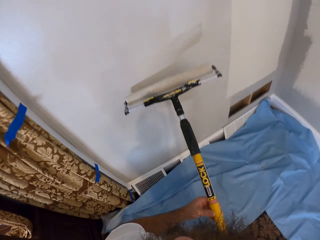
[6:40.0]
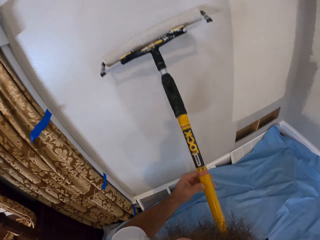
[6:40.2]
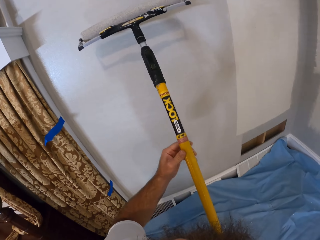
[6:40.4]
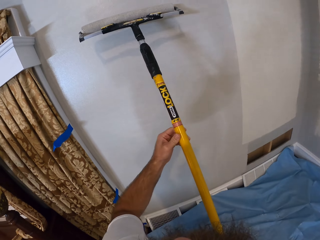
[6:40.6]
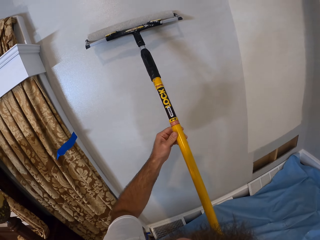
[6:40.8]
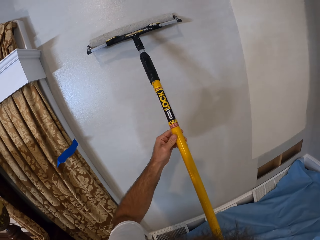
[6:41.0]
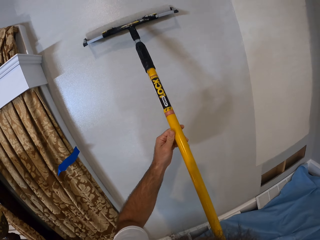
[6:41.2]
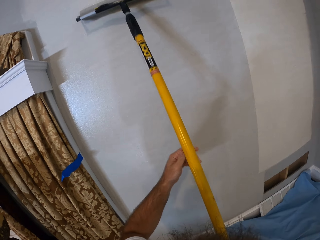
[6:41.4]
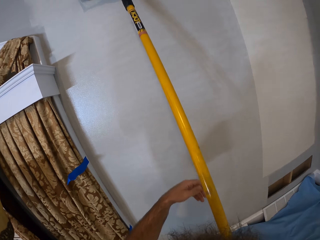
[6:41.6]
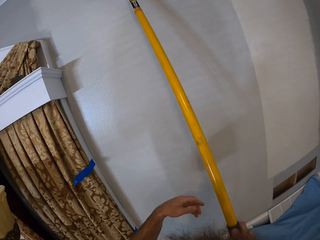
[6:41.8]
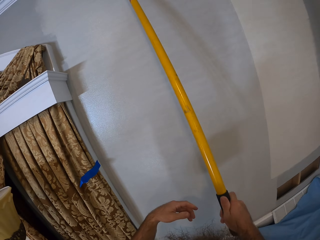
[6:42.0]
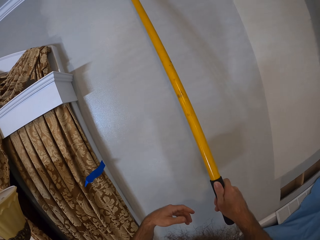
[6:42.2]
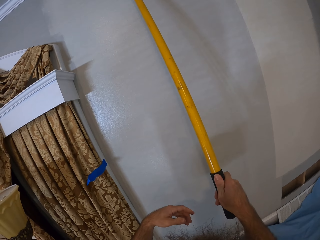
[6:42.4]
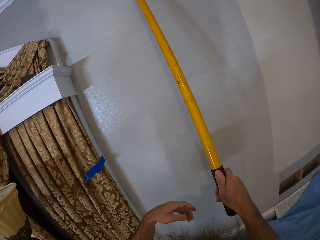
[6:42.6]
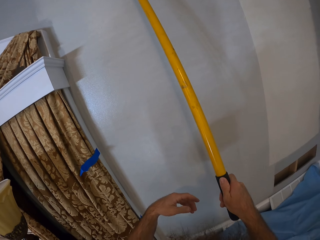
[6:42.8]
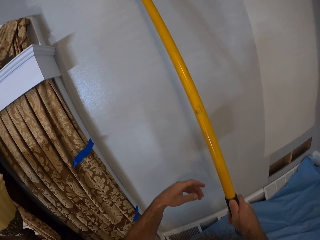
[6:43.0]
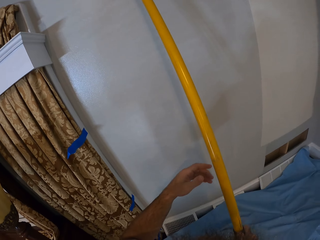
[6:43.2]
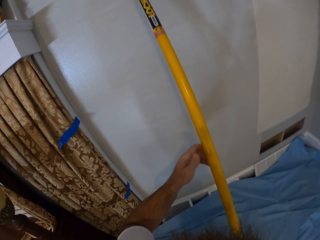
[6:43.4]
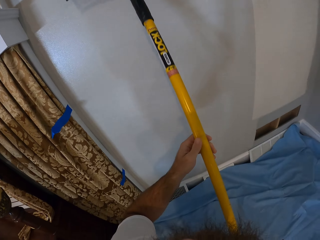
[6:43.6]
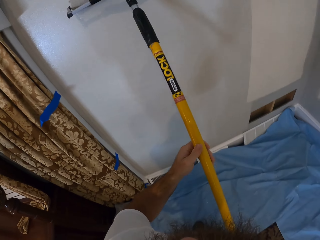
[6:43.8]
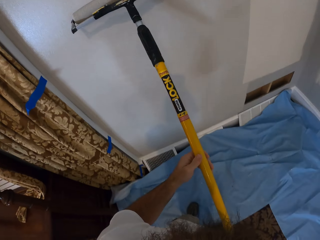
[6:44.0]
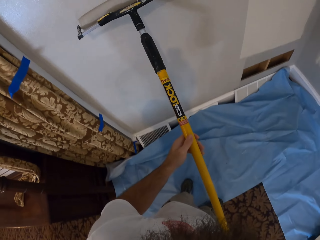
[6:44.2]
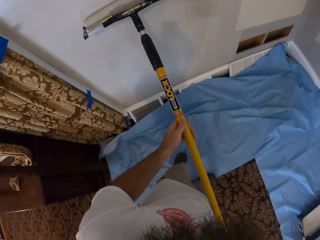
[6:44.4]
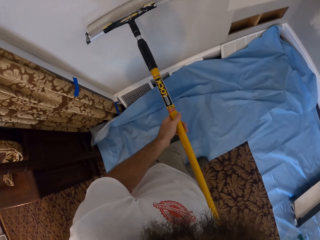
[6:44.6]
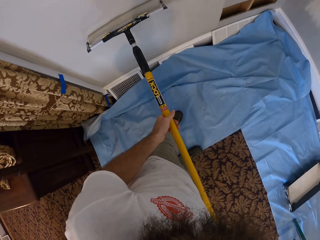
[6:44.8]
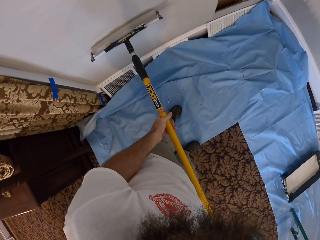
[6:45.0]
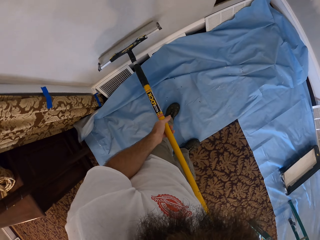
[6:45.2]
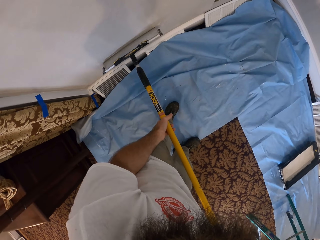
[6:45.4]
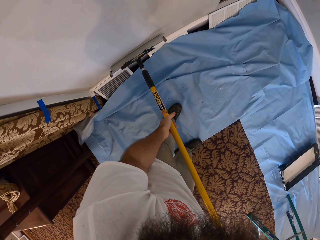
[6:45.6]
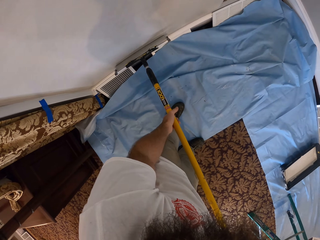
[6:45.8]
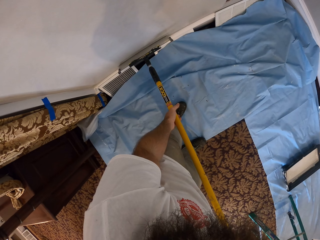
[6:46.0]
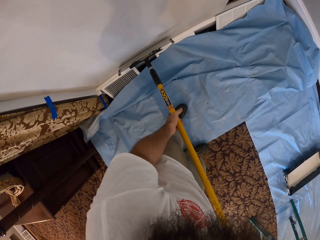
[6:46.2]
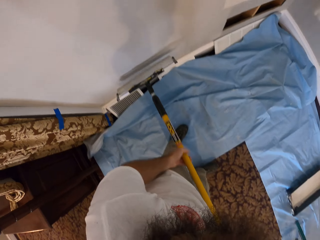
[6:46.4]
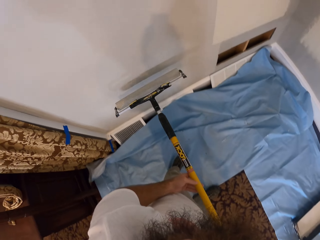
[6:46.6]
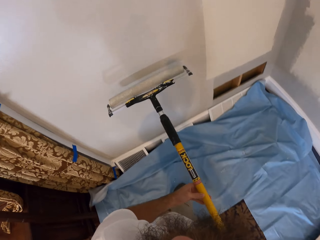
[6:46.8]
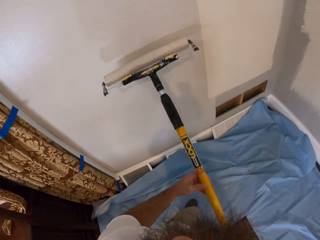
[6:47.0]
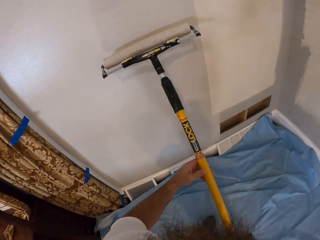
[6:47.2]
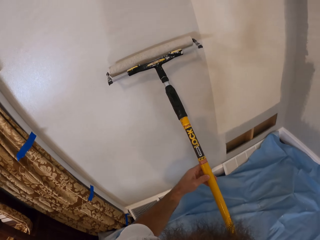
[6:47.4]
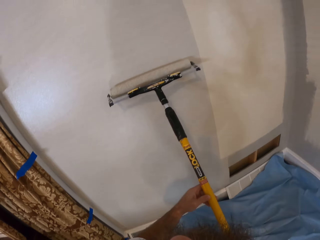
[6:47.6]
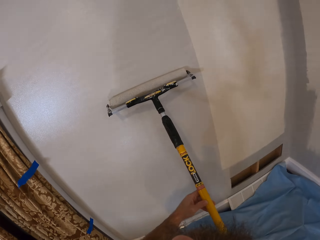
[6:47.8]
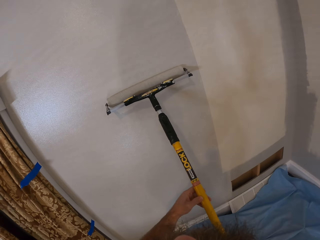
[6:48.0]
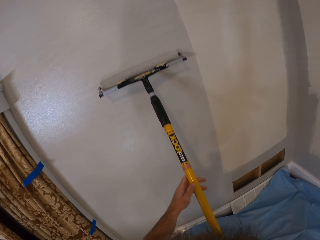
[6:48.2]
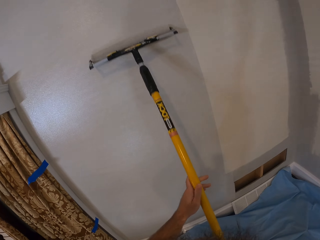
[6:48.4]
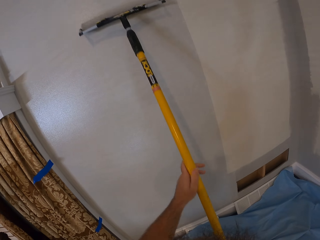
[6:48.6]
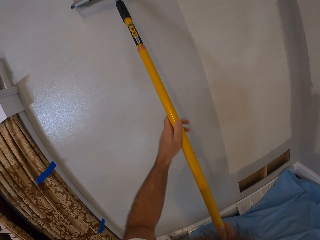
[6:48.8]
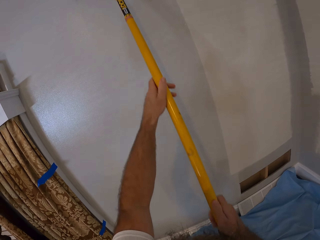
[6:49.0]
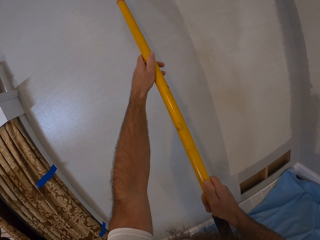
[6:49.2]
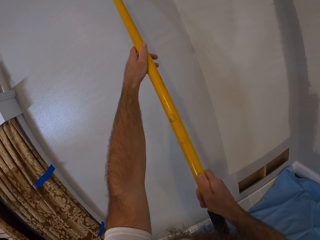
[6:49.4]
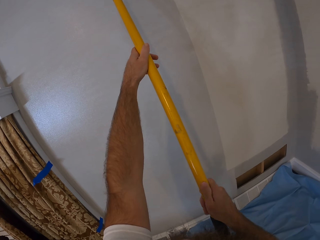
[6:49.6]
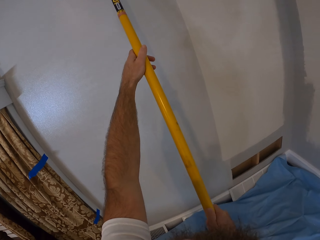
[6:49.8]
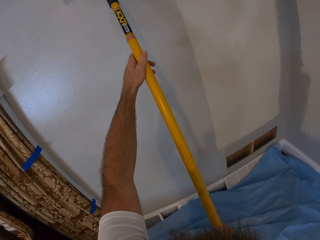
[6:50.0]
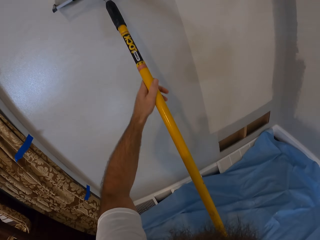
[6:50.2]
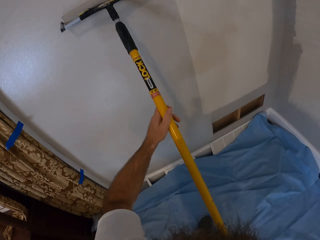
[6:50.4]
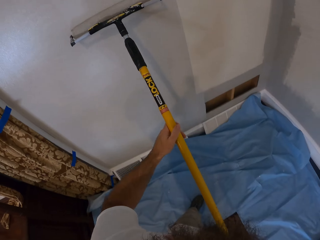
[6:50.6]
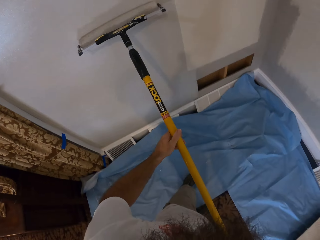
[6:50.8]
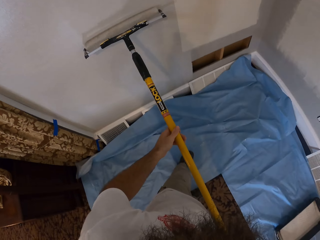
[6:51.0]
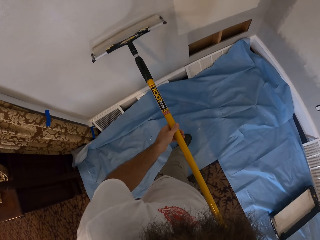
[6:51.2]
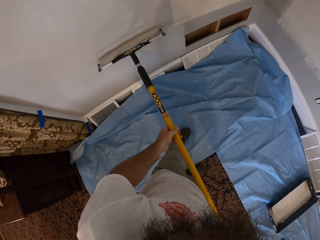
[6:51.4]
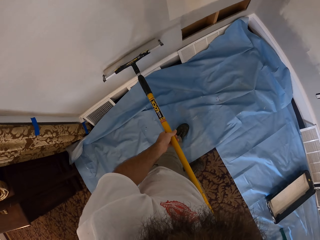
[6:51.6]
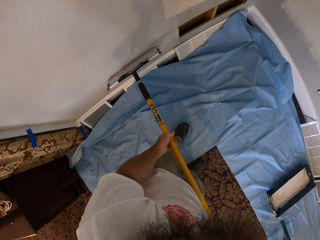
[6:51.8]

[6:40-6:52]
The camera wearer paints the wall with the paint on the paint roller with his right hand. He paints the wall with the paint on the paint roller with both hands.

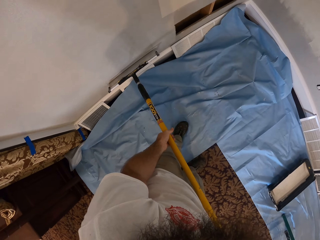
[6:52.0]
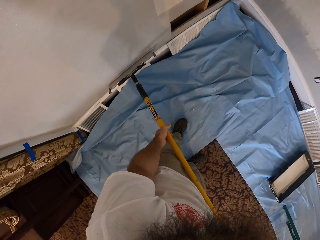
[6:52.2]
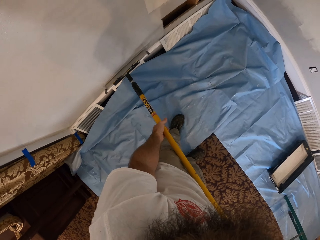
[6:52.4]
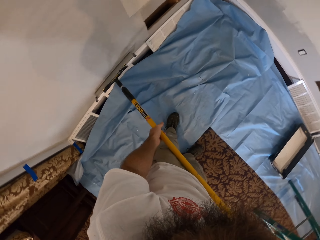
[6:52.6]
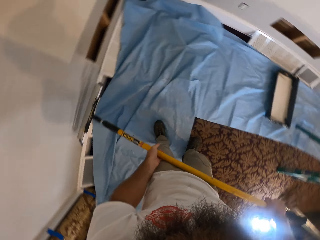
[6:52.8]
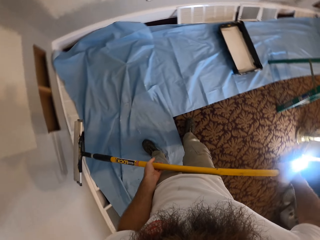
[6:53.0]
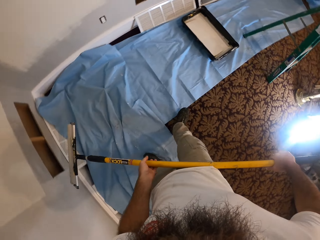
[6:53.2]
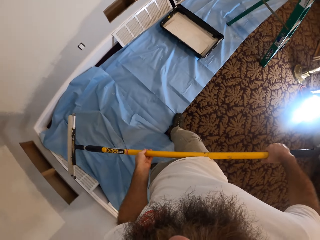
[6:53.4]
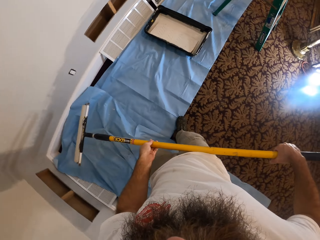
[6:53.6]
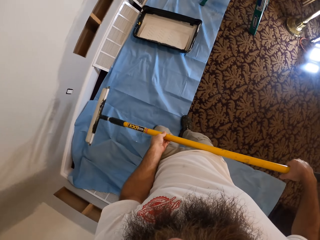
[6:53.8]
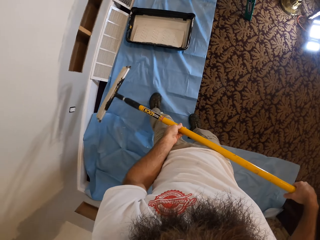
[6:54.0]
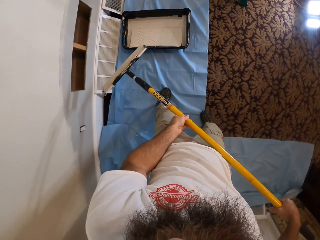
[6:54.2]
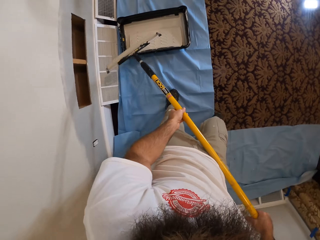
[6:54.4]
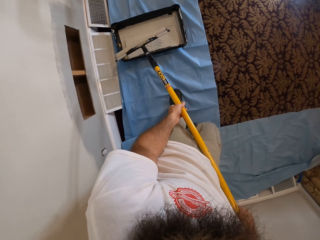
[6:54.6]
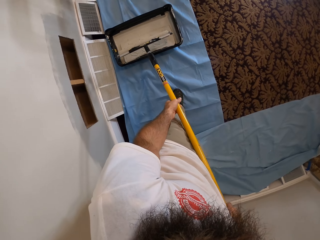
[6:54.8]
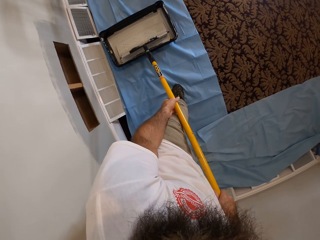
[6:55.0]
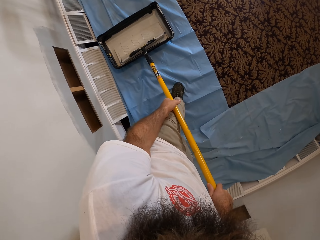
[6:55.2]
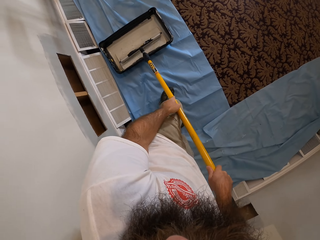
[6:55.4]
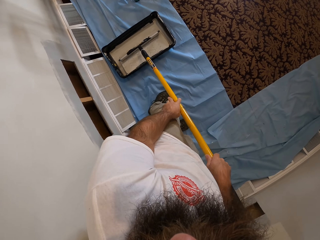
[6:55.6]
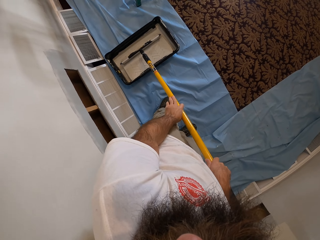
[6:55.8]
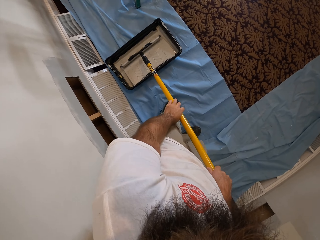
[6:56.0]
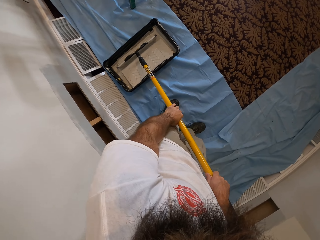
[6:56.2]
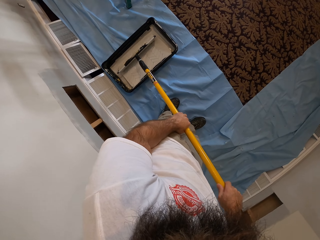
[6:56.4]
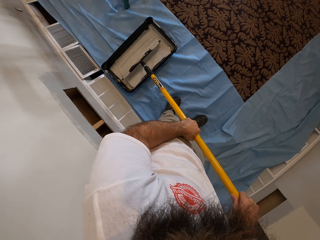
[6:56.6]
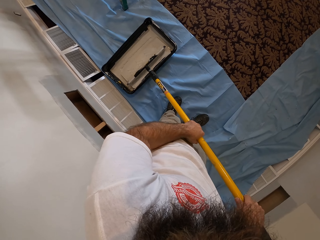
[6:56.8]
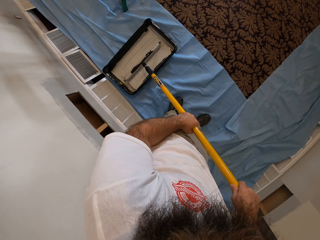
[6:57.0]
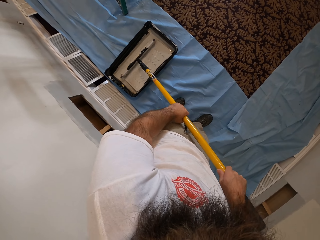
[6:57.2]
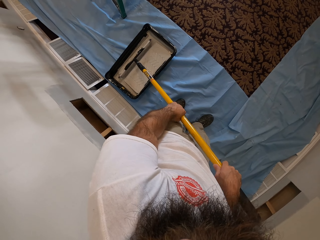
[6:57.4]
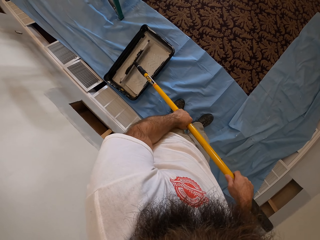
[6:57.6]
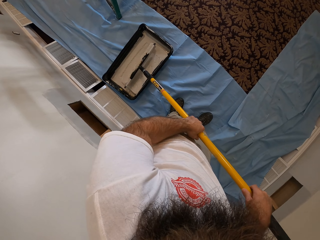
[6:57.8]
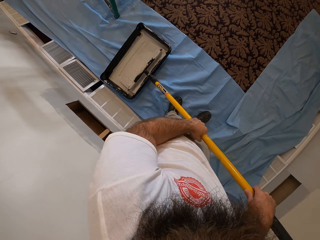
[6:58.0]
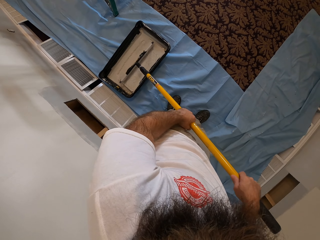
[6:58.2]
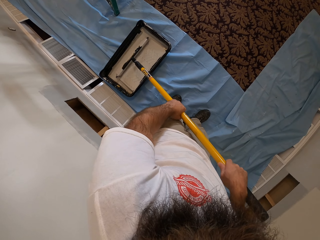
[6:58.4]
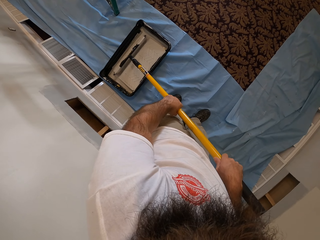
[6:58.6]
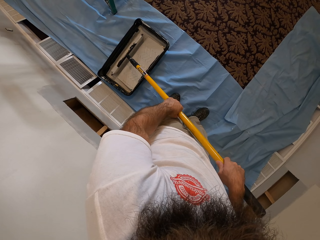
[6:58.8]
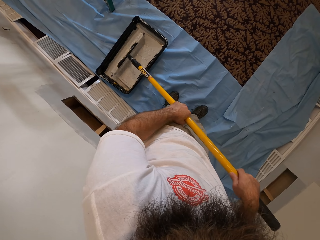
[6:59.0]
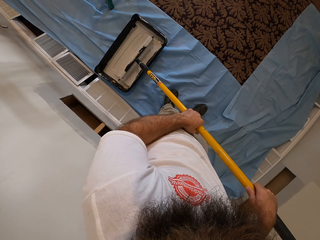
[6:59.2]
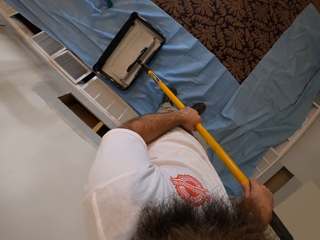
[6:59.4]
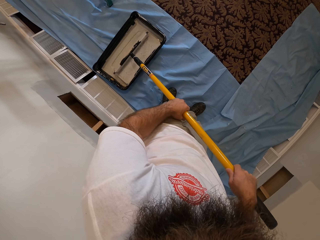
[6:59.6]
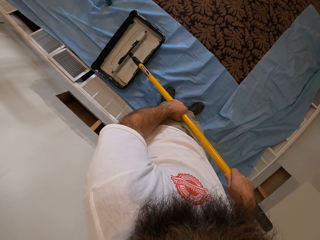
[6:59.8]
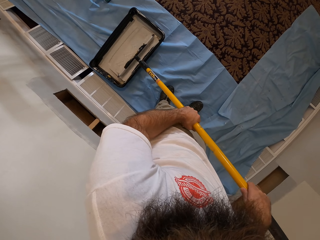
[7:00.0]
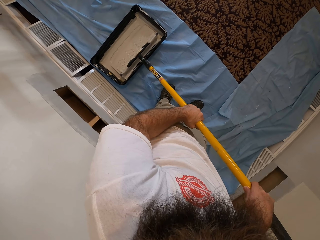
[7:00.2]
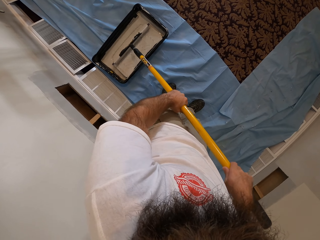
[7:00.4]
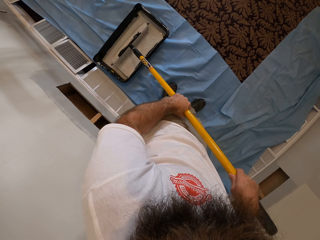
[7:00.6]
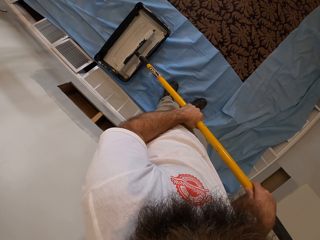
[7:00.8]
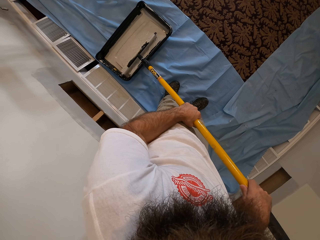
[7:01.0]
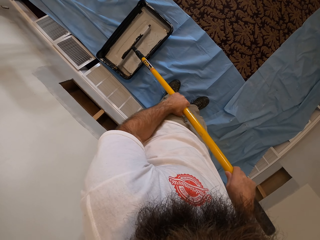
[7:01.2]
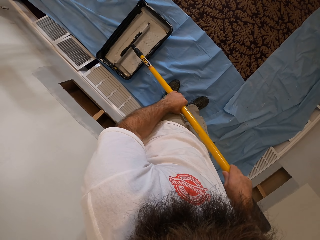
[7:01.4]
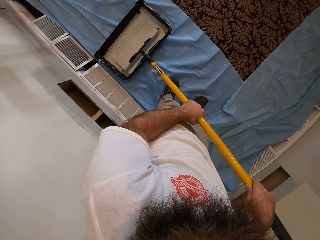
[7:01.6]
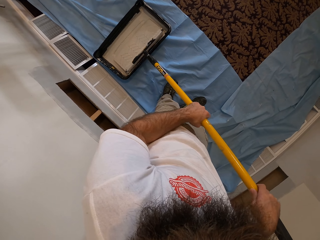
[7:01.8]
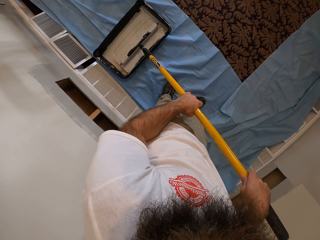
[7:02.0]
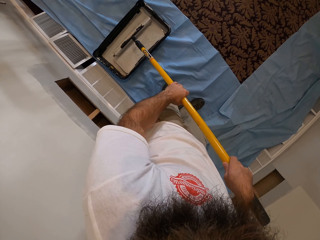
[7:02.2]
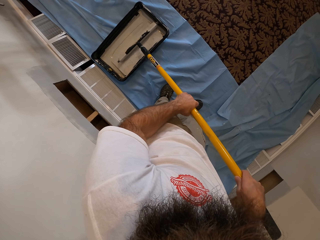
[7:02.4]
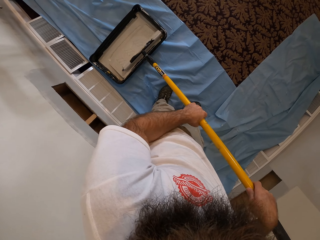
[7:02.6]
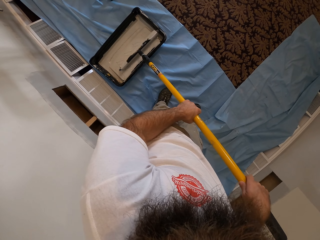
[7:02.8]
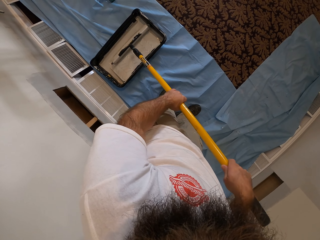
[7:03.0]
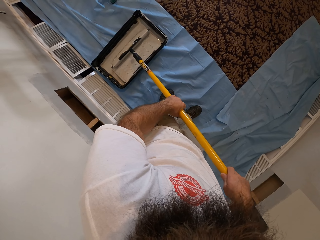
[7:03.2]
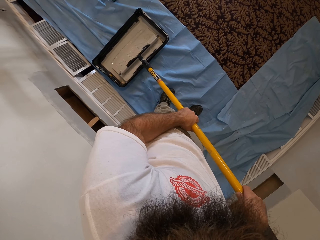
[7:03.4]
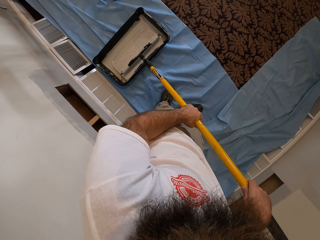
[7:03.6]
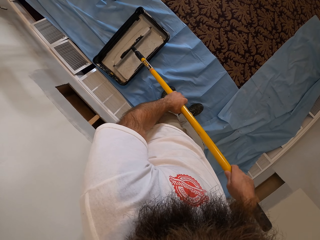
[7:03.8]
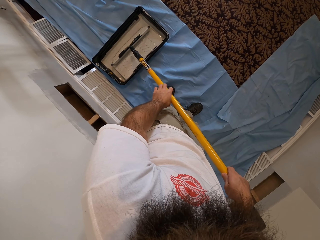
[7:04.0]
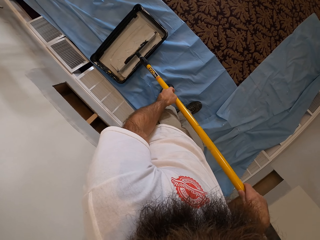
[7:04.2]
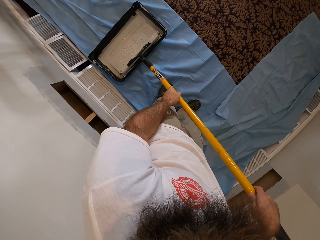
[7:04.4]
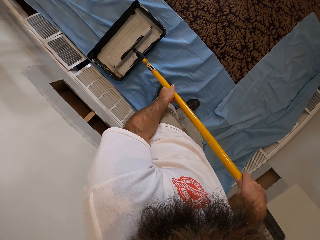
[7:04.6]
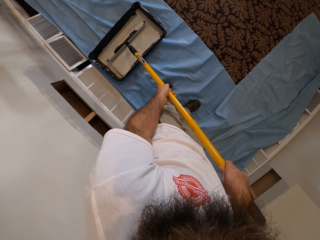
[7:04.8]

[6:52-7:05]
The camera wearer puts paint on the paint roller in the paint bucket on the floor with both hands.
